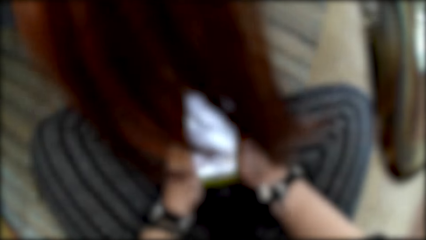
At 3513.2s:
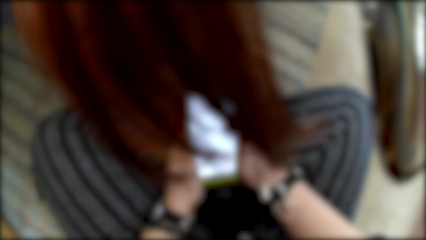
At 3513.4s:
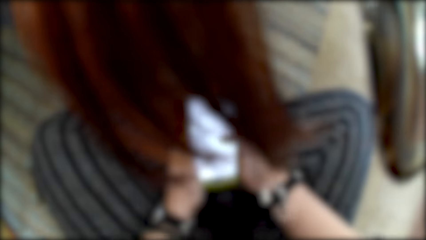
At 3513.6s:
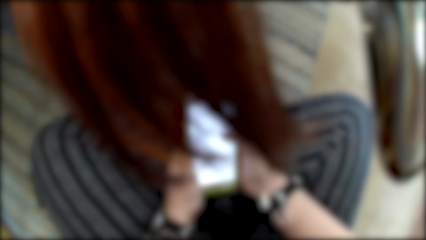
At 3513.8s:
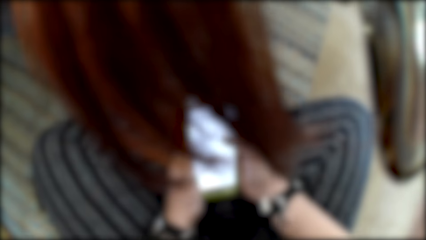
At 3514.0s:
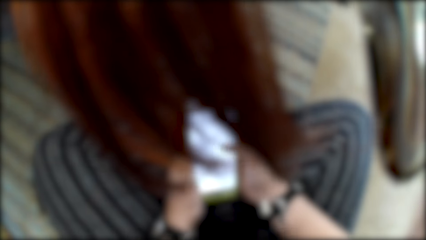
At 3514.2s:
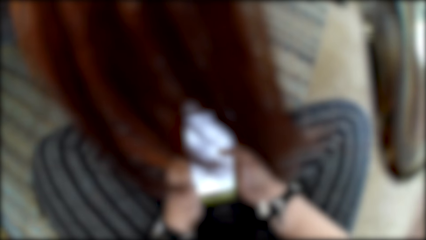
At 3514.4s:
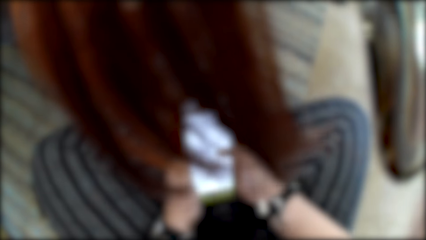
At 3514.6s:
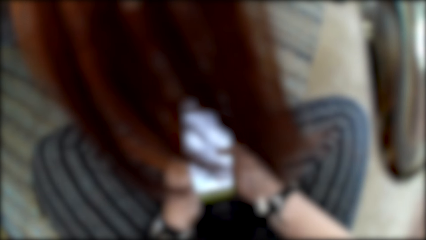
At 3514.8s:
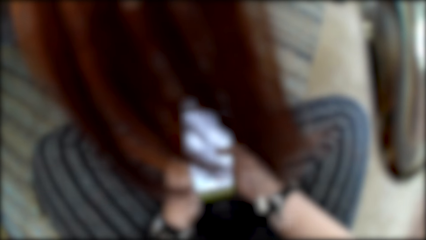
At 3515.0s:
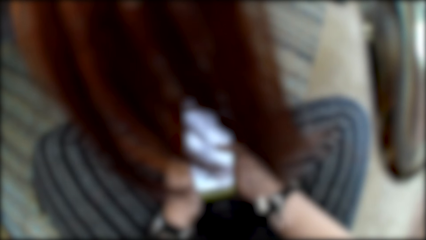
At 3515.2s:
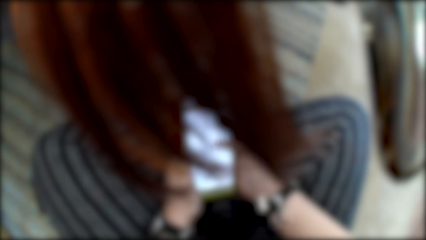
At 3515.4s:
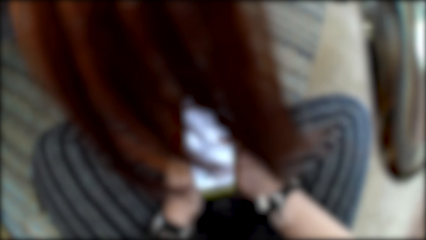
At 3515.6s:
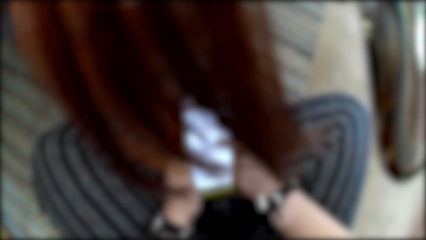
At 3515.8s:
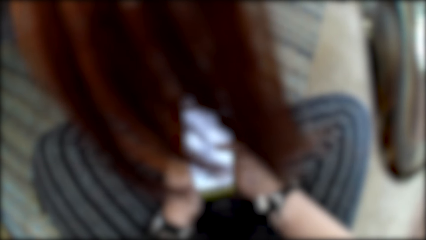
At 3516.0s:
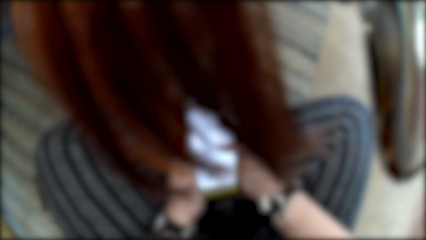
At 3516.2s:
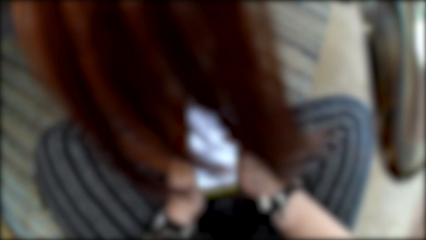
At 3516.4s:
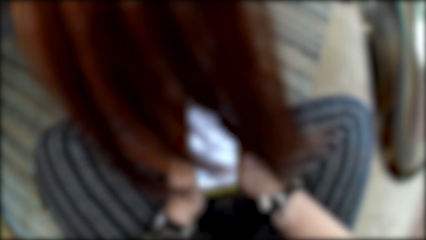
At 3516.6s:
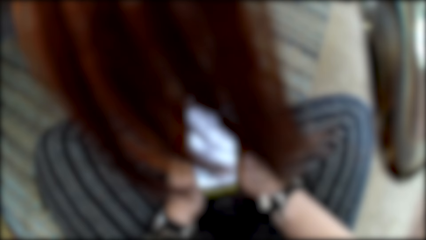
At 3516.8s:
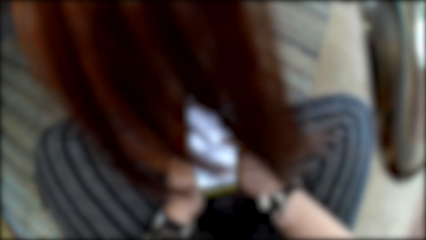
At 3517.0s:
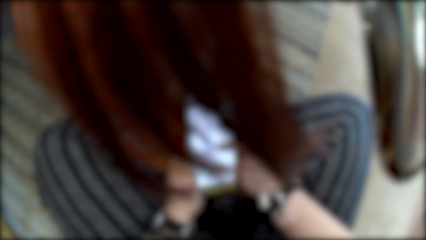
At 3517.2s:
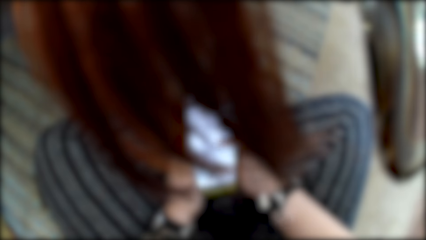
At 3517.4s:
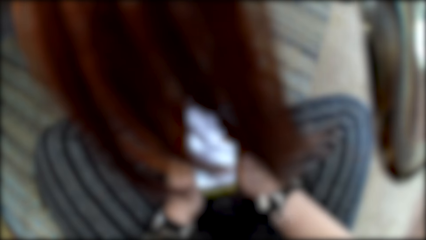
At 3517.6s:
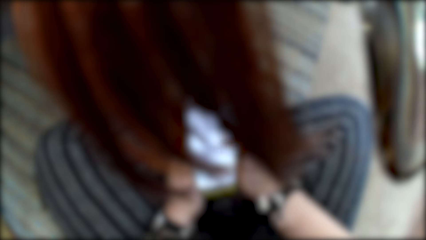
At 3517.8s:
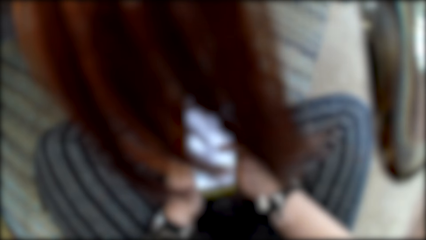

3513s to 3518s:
The camera wearer uses a phone.

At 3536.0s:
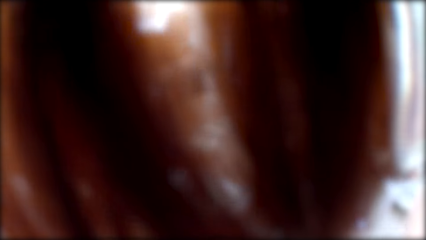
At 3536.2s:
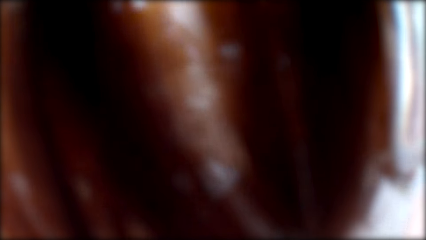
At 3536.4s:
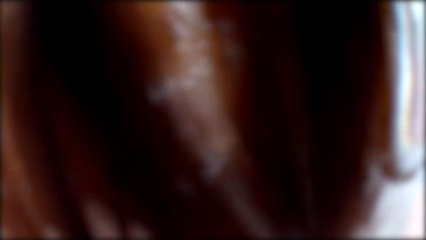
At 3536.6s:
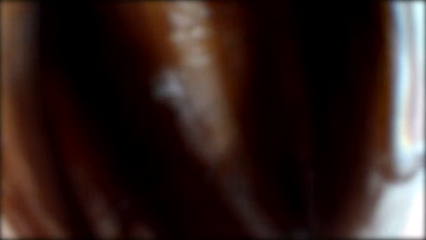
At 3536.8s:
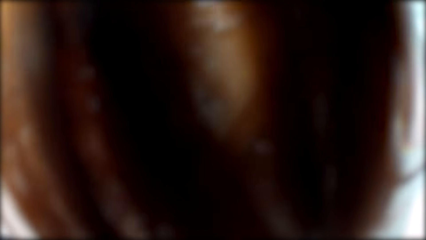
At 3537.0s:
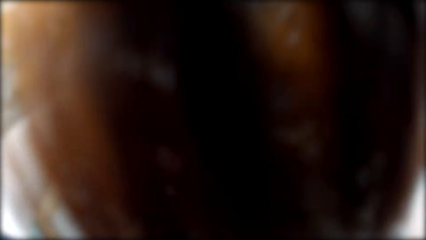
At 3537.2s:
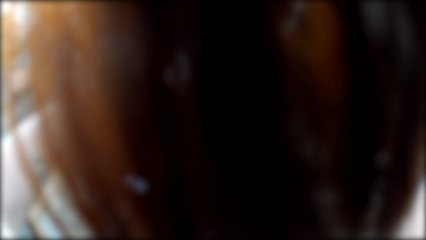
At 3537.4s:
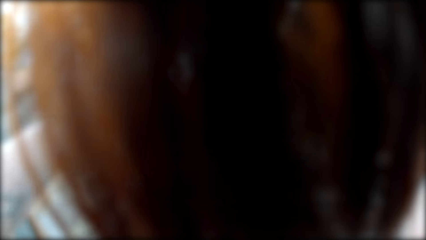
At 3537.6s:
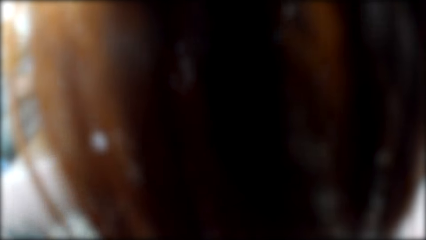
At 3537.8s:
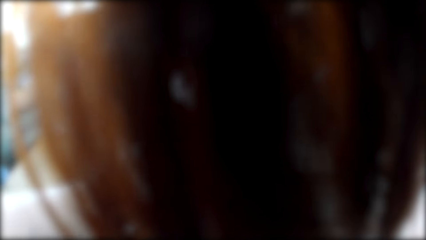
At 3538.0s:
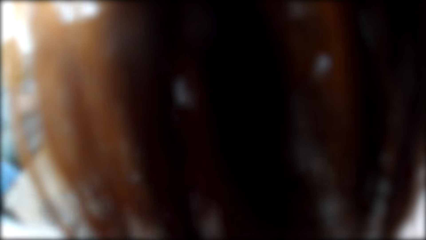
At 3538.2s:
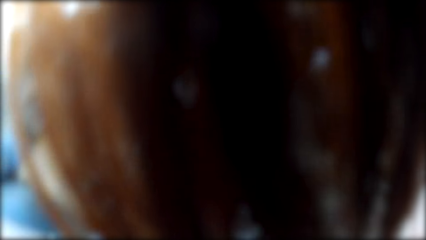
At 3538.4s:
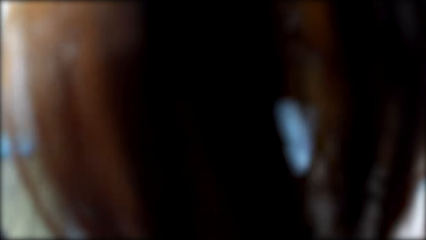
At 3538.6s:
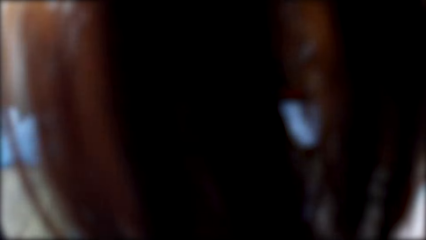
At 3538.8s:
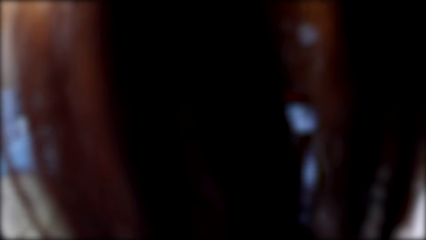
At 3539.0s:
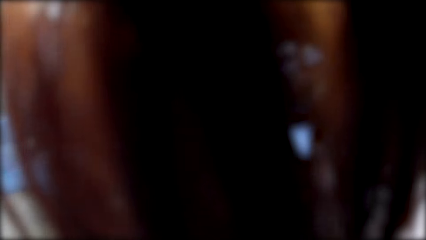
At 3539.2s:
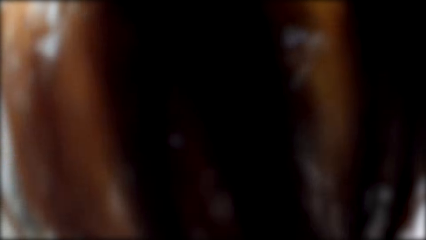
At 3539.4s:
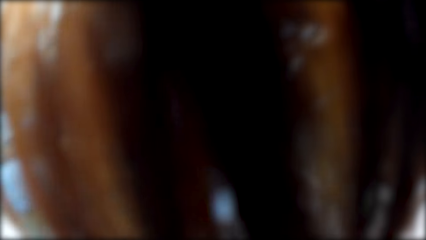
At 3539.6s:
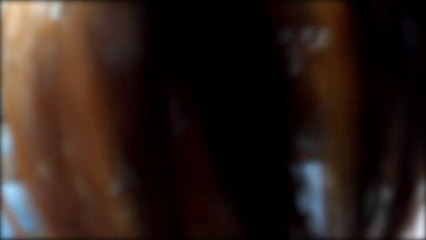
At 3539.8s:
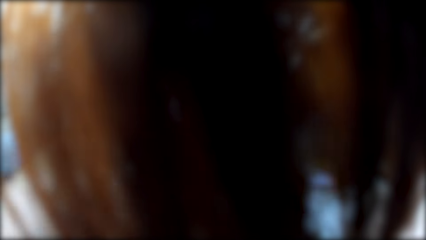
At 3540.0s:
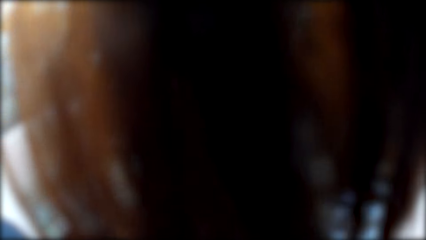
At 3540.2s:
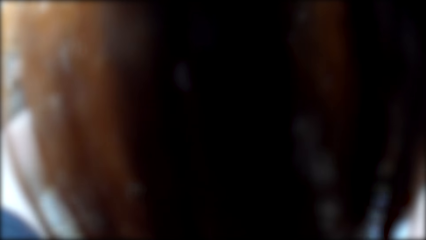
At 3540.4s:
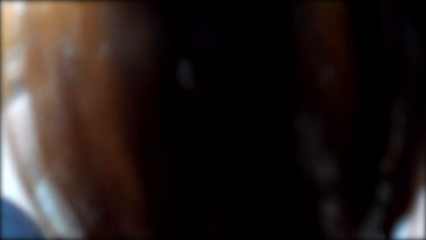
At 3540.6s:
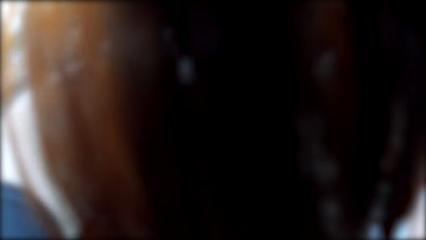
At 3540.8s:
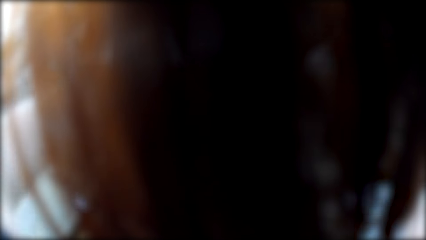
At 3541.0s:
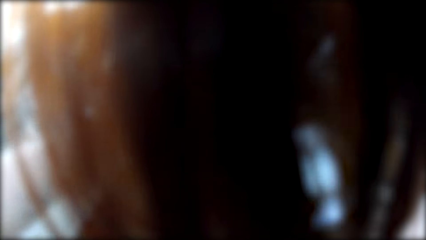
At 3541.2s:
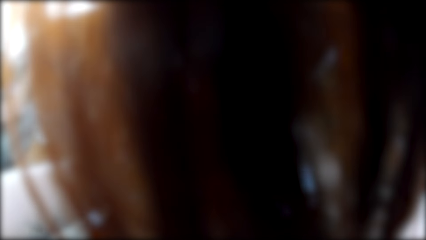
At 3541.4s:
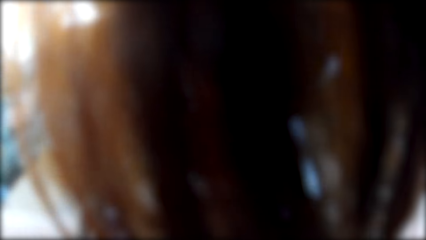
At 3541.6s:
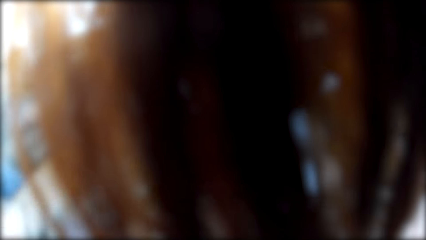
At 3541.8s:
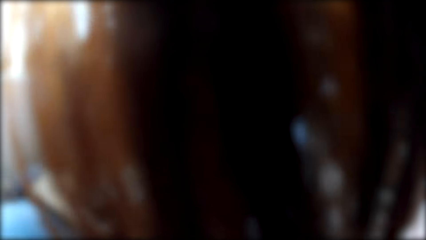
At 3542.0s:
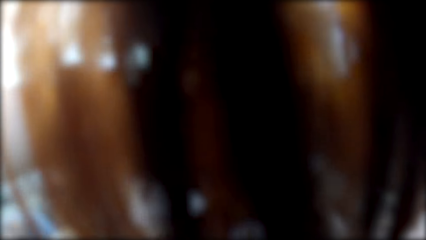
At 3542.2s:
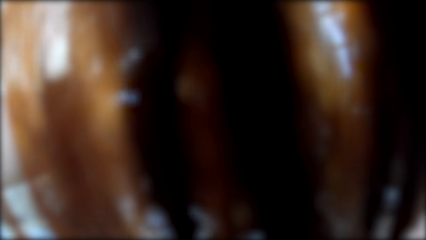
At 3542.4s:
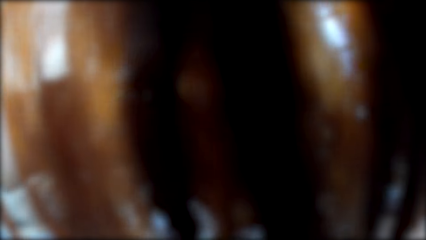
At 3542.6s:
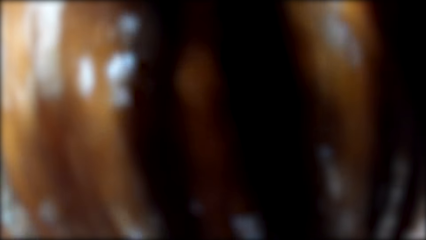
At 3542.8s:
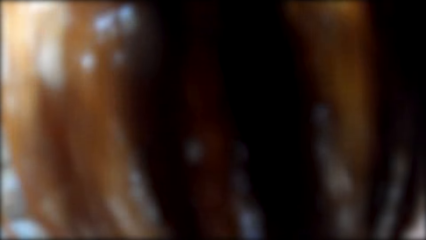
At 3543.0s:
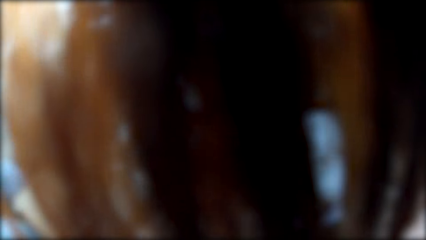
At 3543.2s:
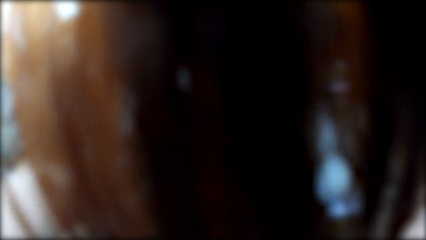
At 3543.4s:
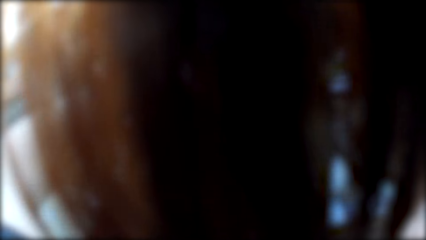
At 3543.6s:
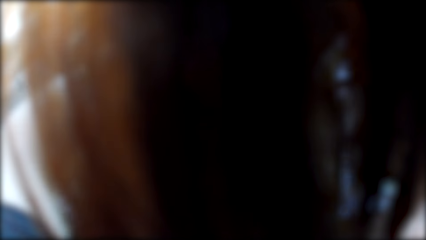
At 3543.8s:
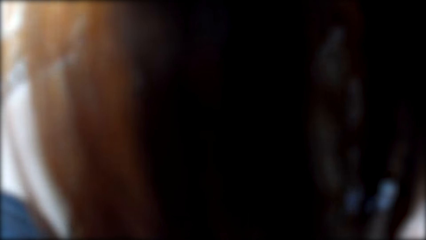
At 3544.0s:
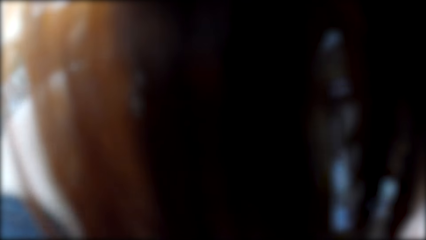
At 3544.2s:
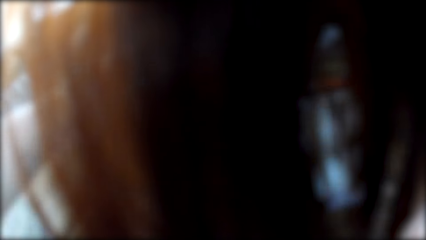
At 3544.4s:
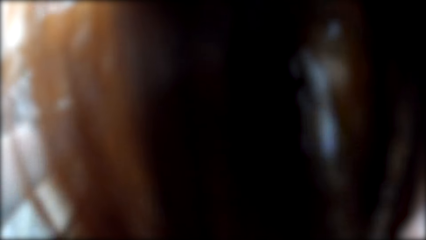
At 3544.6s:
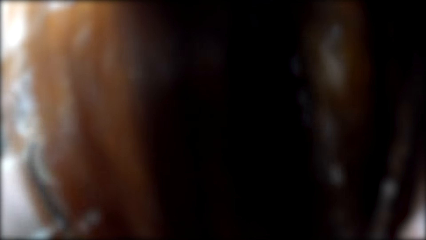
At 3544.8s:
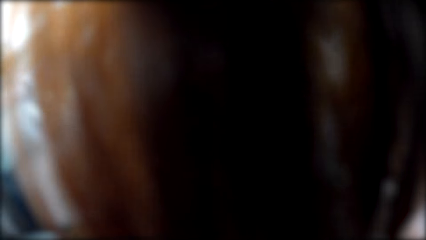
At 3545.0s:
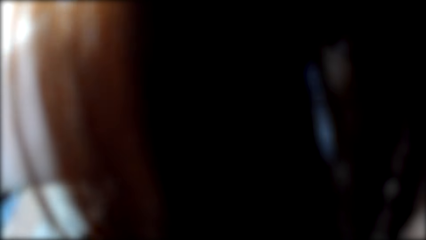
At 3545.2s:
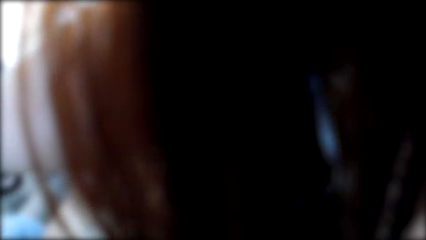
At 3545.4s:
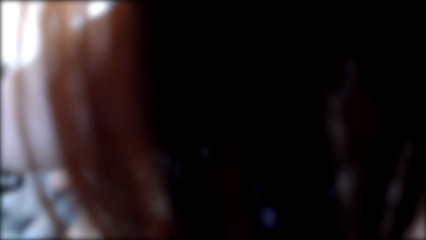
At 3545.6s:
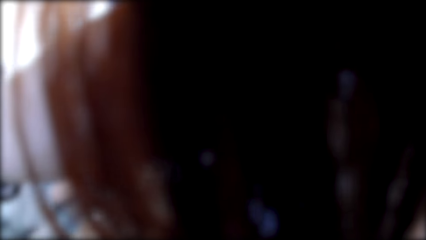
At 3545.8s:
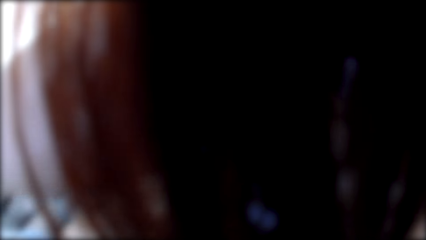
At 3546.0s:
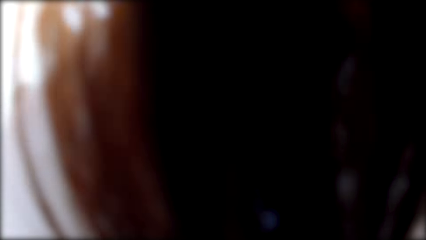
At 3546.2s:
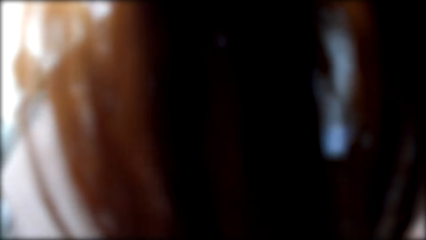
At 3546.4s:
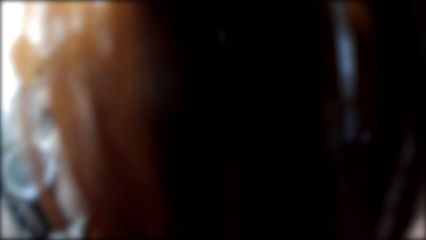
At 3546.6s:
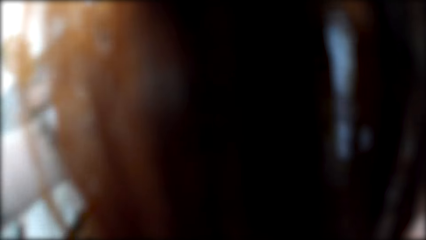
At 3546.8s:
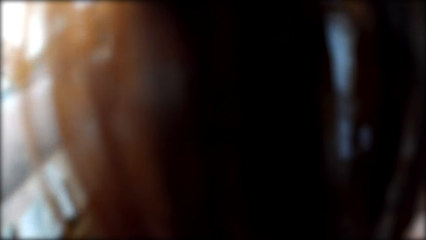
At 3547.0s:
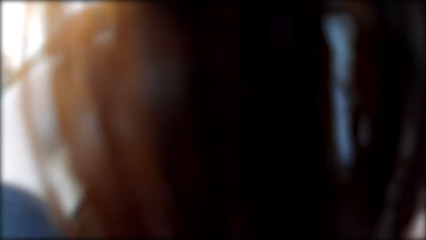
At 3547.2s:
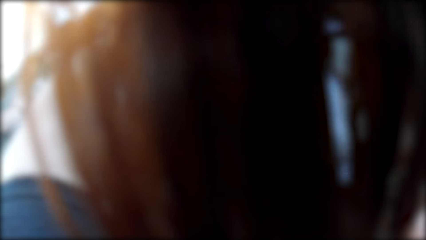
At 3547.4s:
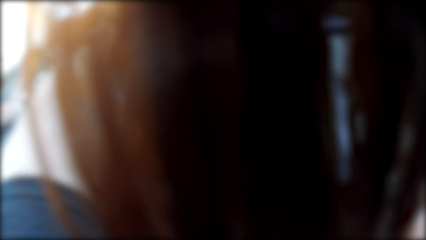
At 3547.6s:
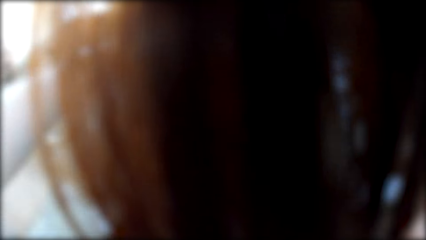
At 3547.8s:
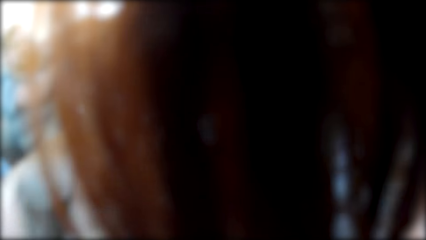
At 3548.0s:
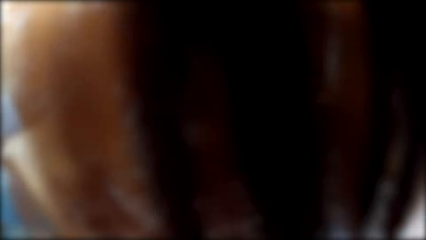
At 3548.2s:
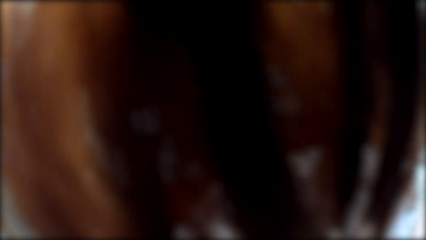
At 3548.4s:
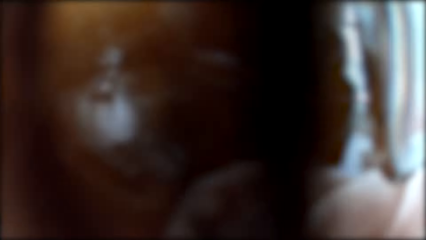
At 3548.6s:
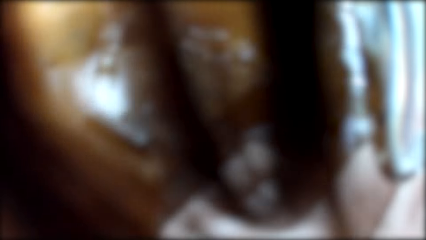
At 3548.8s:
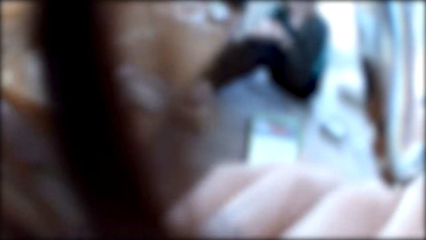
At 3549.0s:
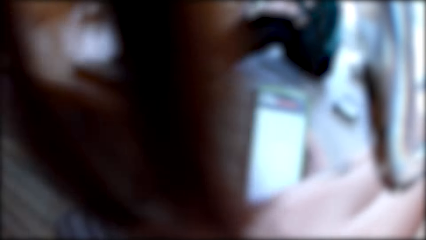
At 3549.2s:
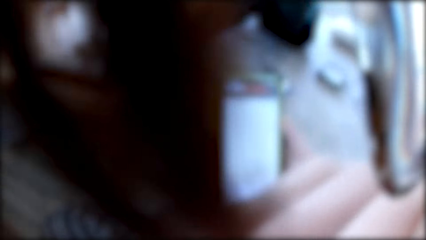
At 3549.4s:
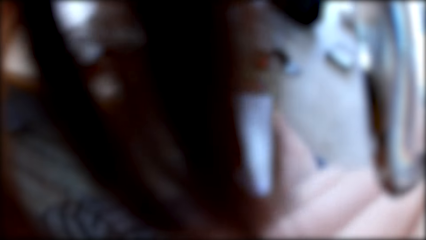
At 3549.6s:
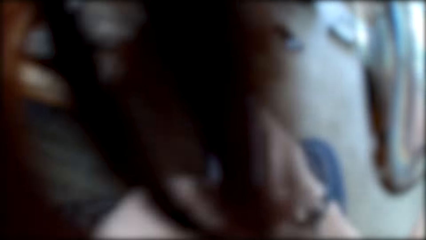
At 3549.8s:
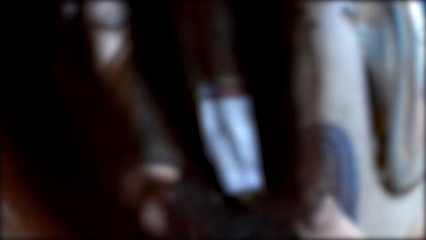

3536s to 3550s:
The camera wearer aligns her hair with a hand.
